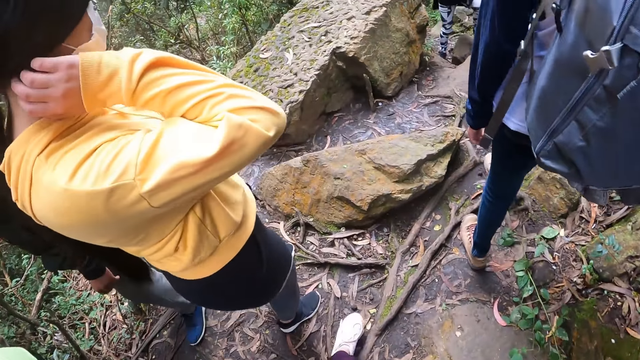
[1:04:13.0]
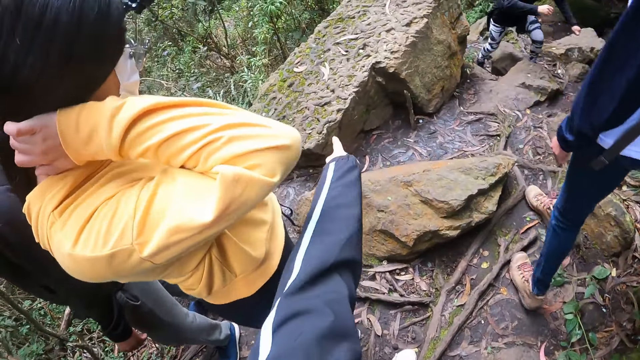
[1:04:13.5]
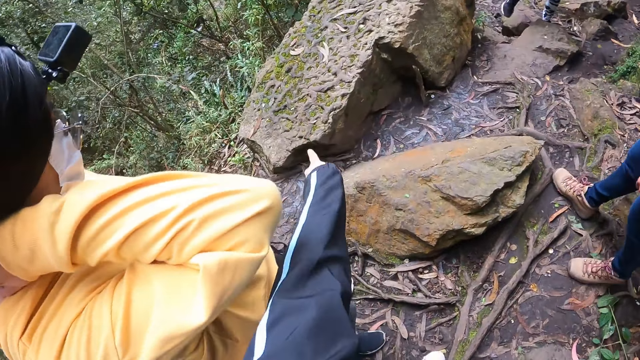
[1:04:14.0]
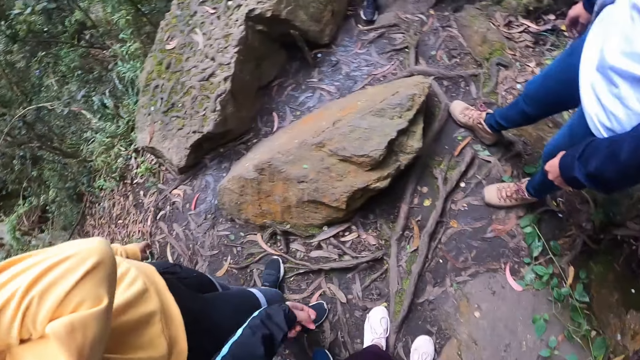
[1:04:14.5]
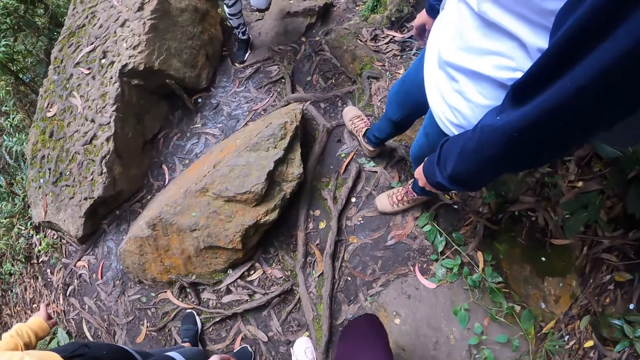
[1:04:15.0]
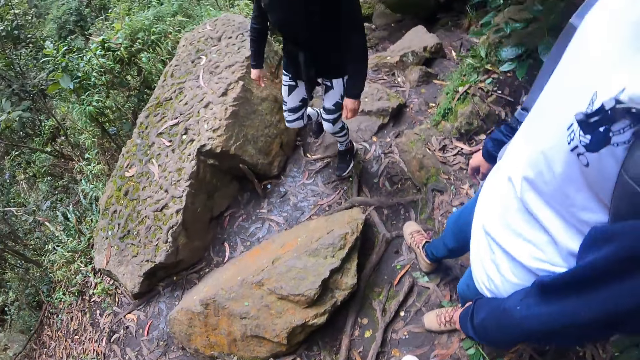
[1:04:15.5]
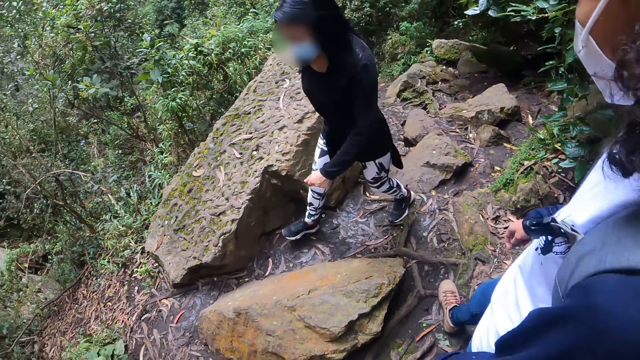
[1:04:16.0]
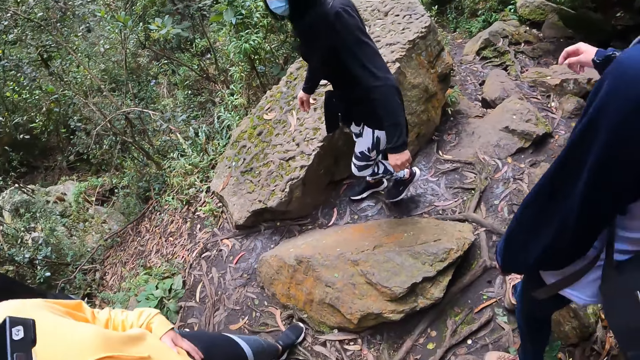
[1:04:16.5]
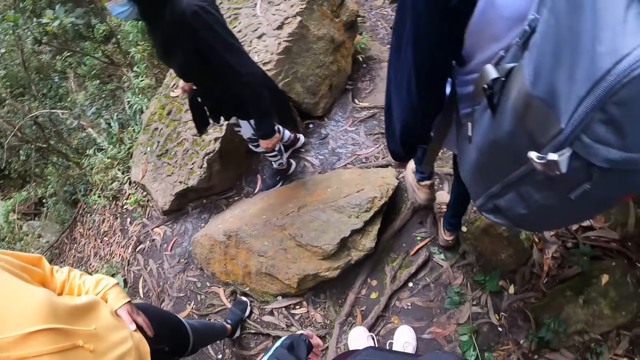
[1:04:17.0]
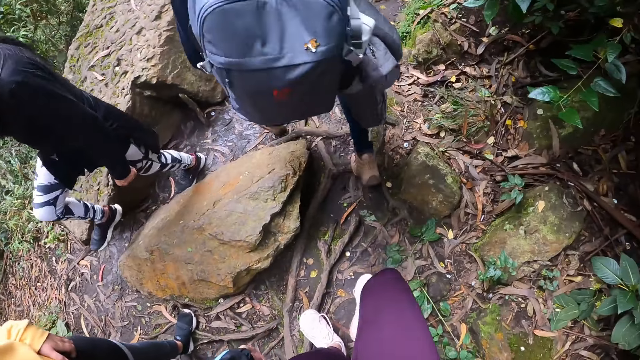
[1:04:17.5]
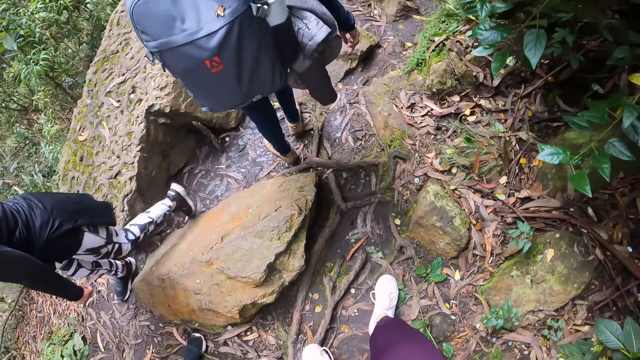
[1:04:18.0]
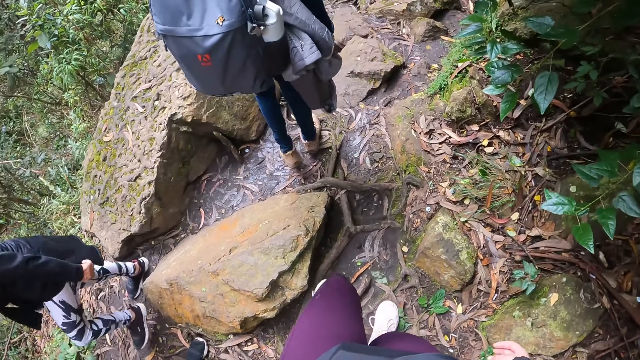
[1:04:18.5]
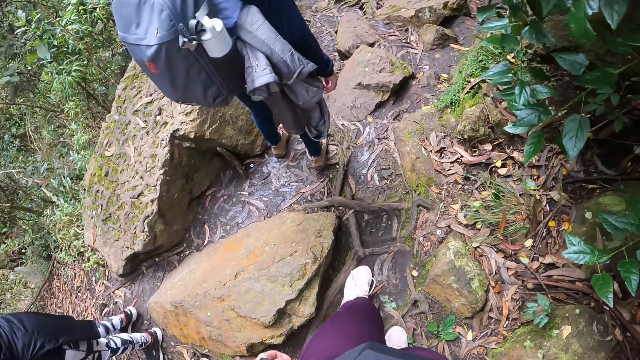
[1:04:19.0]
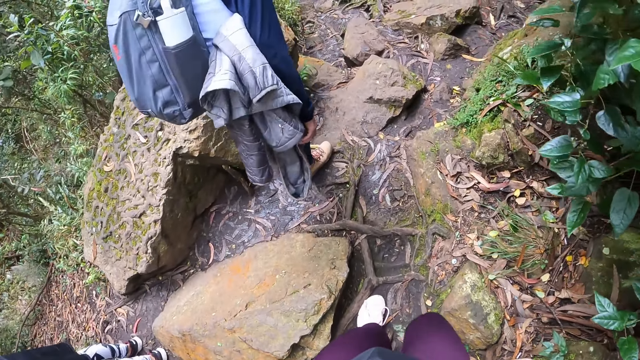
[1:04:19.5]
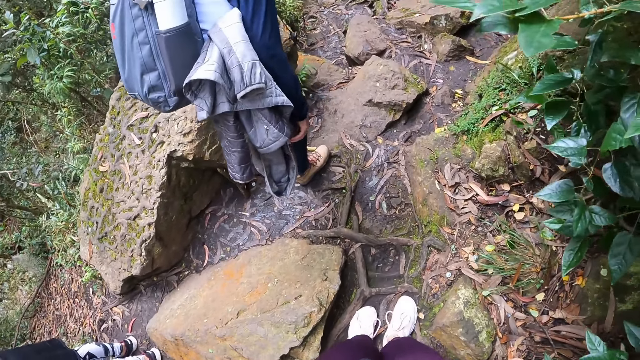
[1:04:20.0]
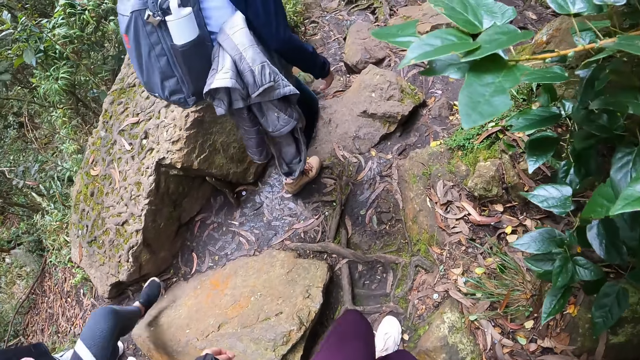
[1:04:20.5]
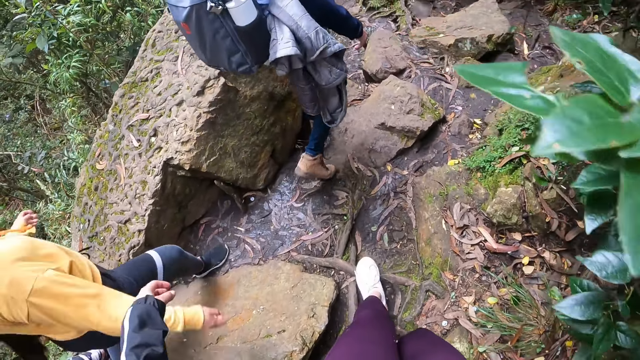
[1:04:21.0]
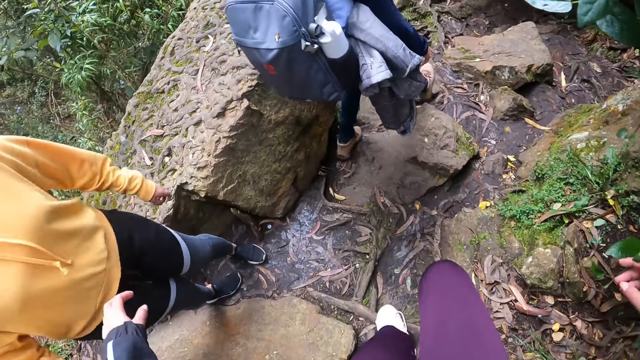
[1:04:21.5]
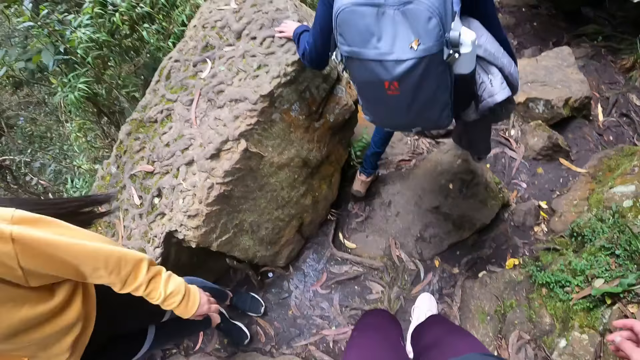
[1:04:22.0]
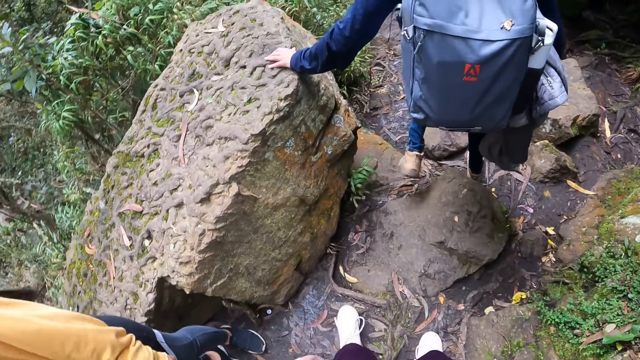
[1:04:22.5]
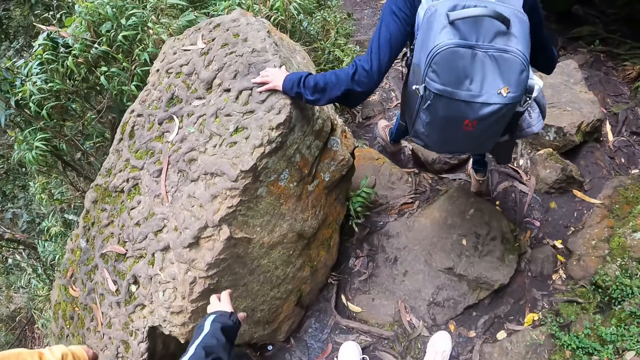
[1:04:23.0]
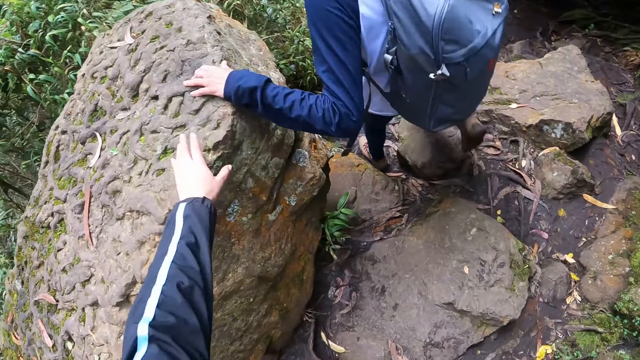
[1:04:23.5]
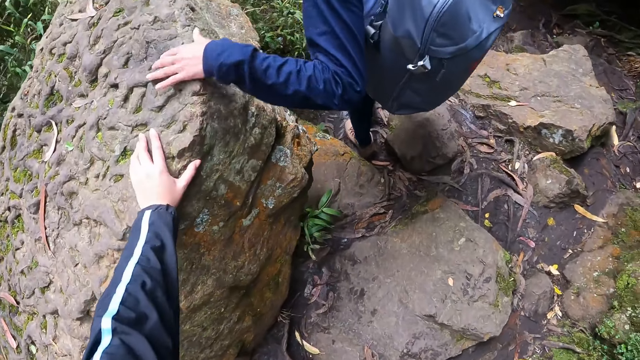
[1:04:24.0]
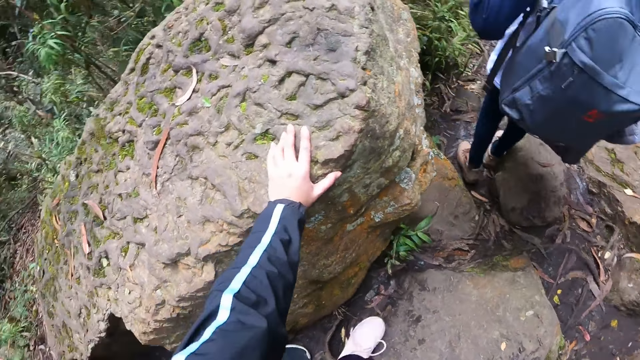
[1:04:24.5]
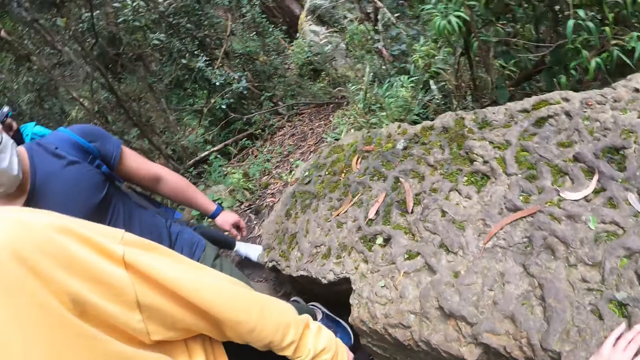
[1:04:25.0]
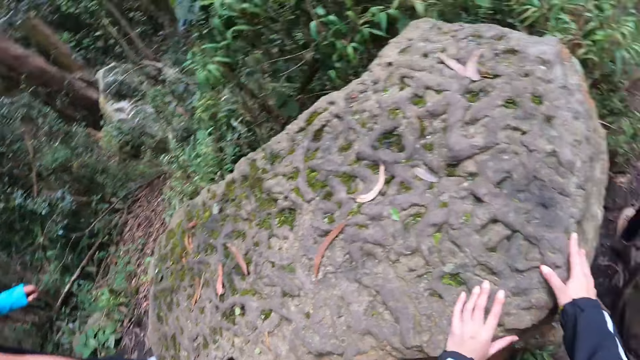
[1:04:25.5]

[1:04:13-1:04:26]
The camera wearer interacts with a woman. She converses with the woman. Another lady walks around. The camera wearer walks around. She walks with a group of people on a hill. The other lady touches a rock. The camera wearer touches the rock with her left hand.

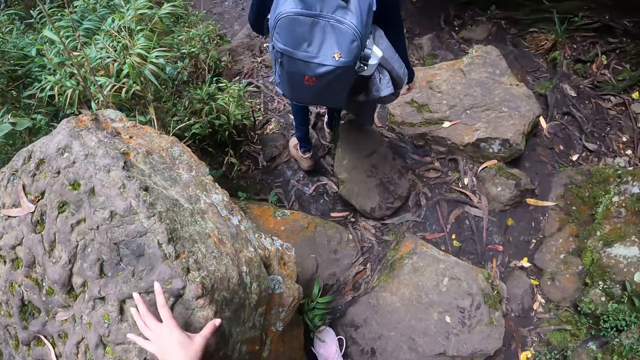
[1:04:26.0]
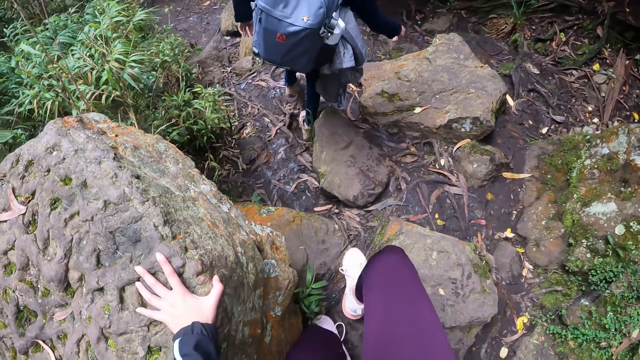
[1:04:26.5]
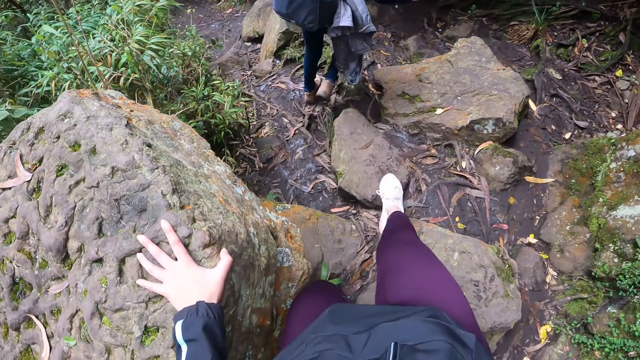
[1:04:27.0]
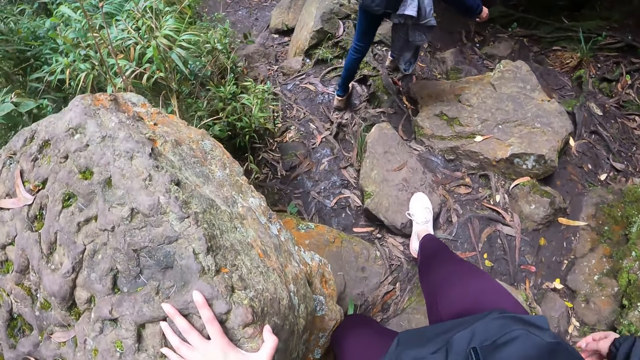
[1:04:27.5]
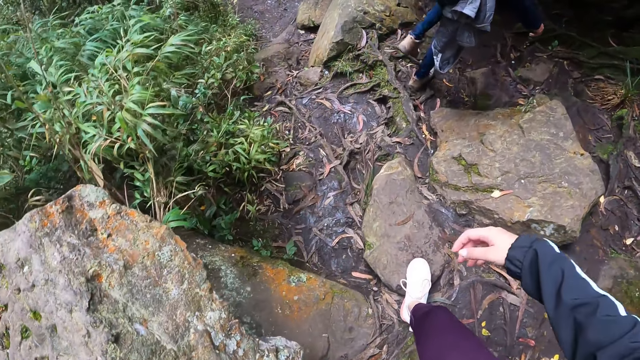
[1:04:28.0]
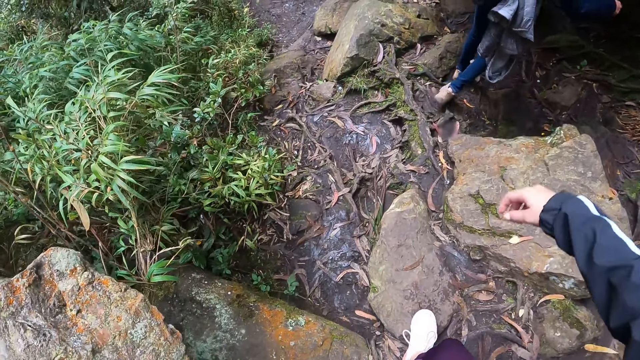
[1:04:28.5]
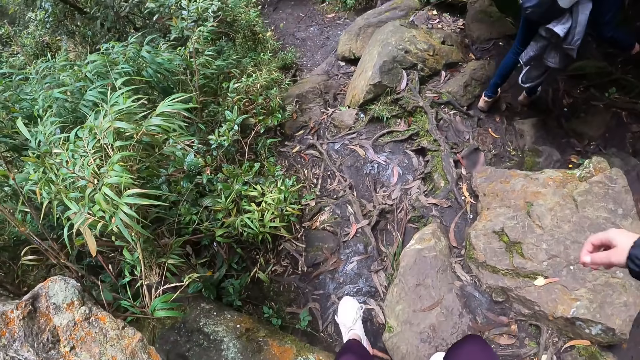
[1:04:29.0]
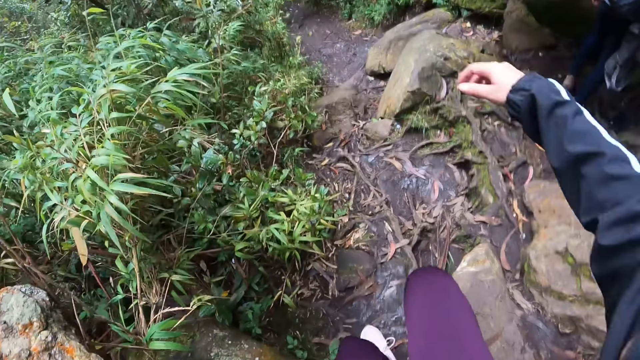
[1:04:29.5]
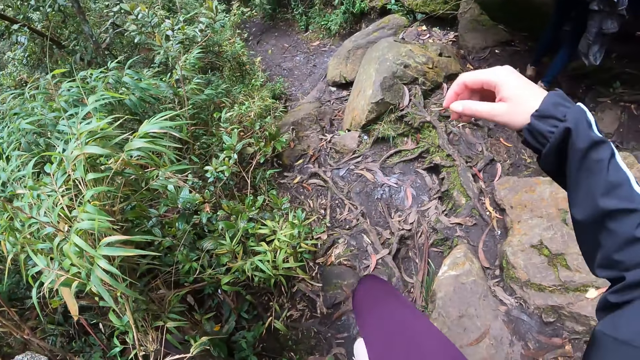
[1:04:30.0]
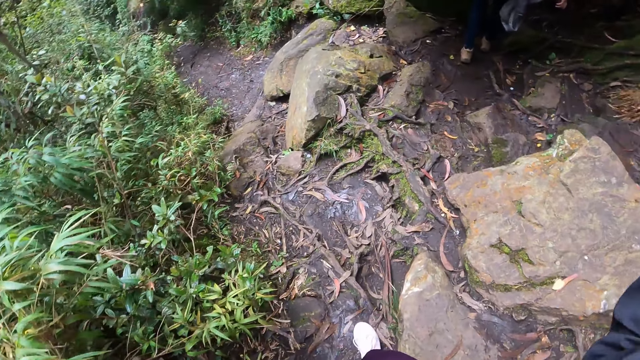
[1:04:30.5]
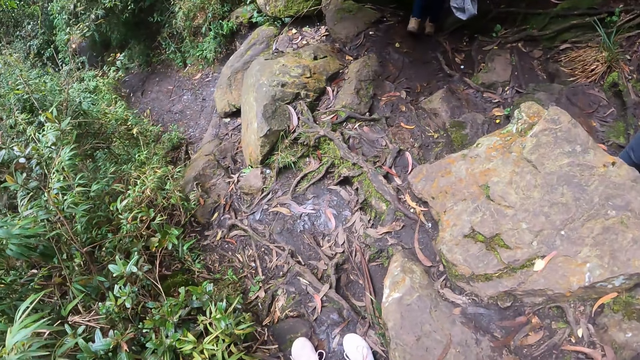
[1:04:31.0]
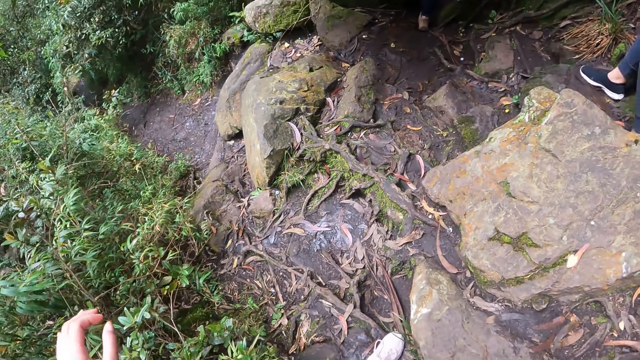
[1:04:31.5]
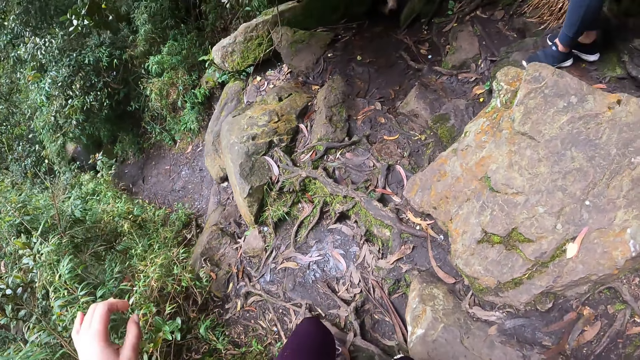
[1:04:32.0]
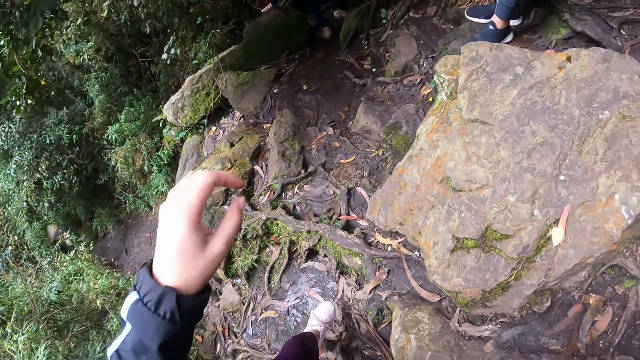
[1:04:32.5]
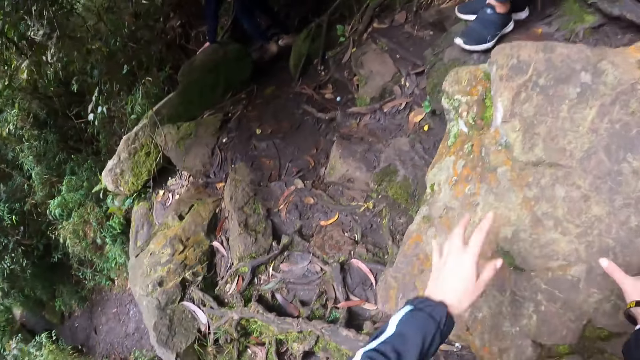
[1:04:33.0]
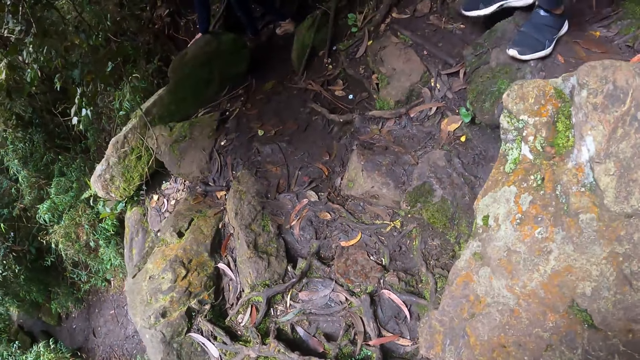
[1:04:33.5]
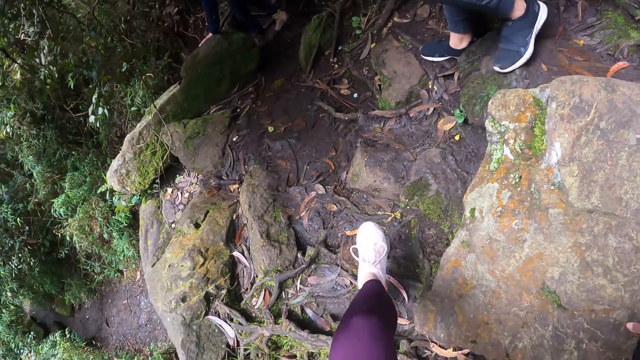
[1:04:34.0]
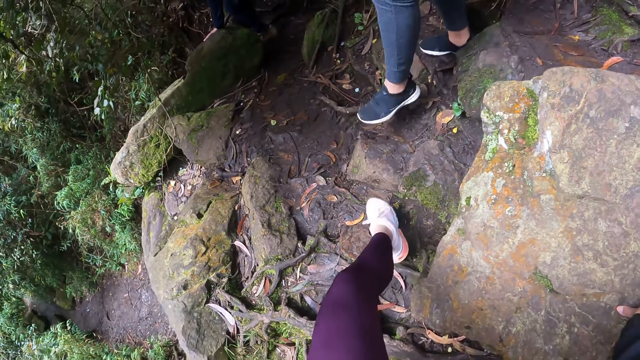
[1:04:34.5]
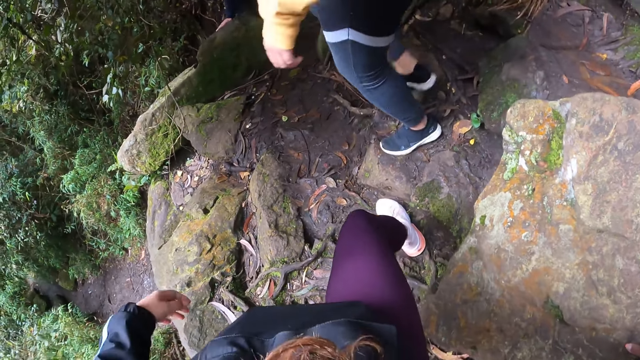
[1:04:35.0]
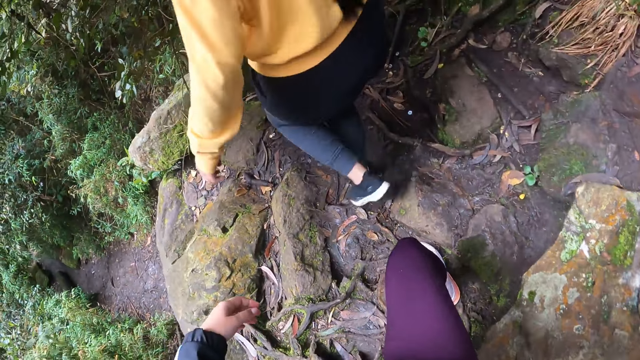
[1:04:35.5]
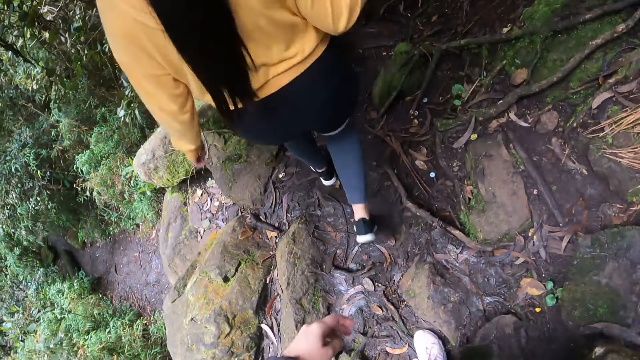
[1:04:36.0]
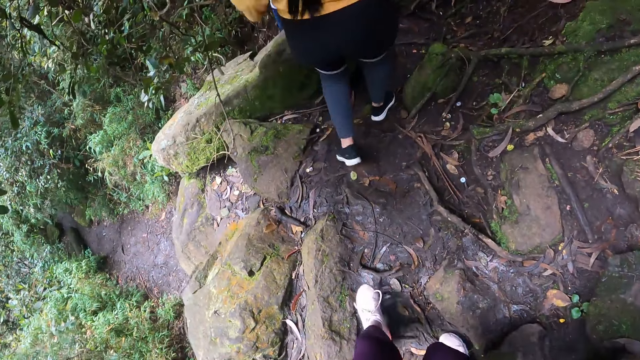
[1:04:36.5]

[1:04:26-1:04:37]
The camera wearer climbs down the rock.
